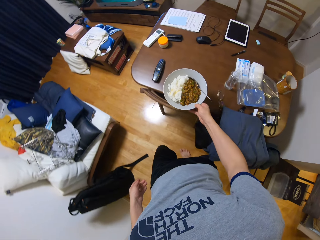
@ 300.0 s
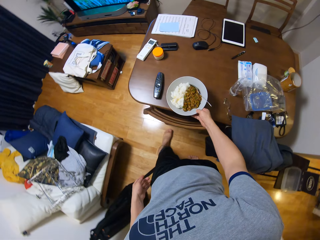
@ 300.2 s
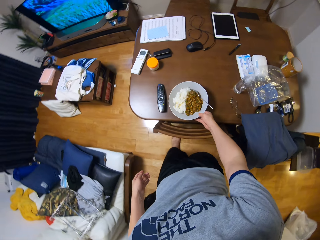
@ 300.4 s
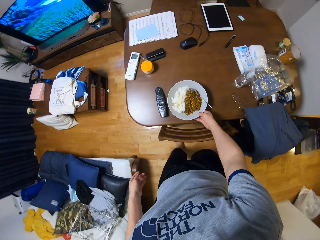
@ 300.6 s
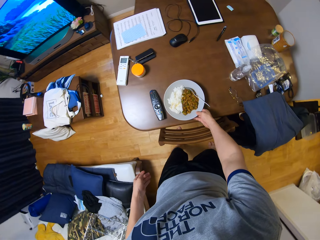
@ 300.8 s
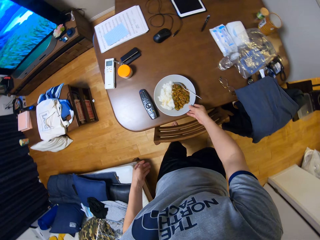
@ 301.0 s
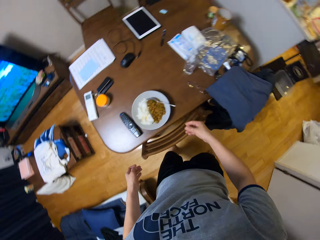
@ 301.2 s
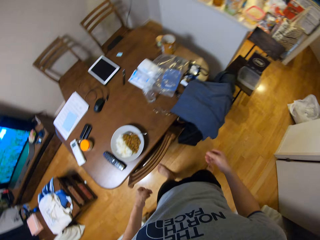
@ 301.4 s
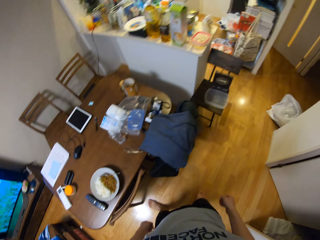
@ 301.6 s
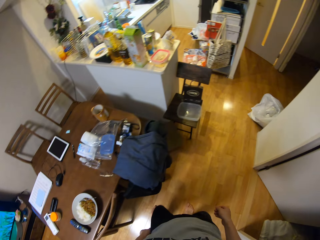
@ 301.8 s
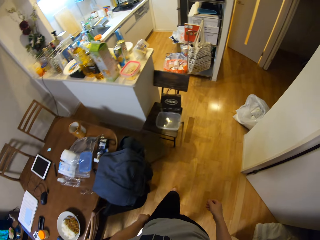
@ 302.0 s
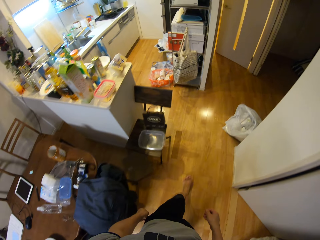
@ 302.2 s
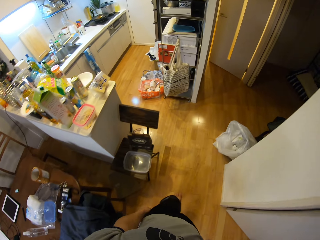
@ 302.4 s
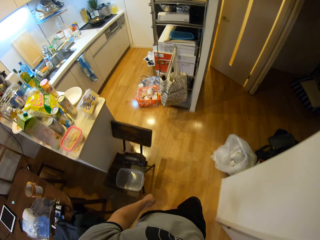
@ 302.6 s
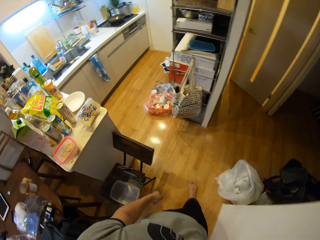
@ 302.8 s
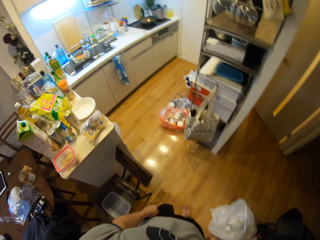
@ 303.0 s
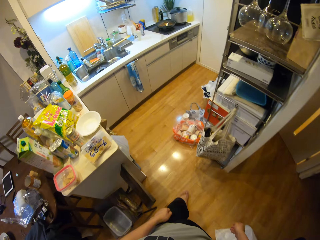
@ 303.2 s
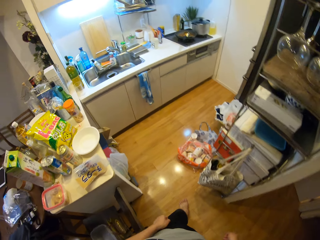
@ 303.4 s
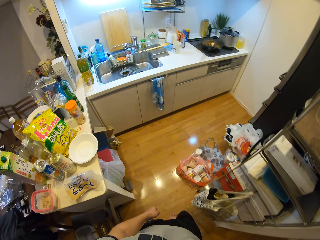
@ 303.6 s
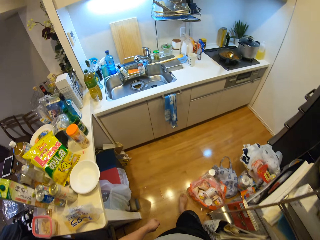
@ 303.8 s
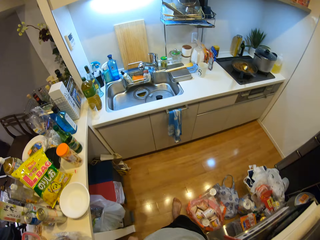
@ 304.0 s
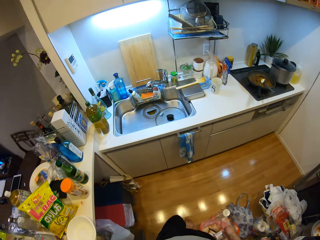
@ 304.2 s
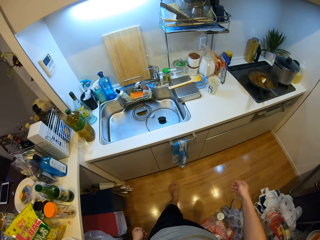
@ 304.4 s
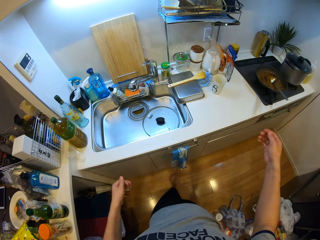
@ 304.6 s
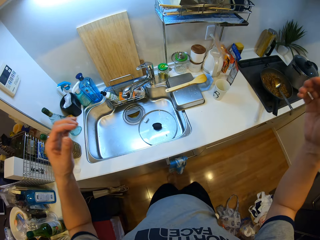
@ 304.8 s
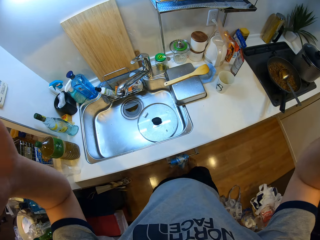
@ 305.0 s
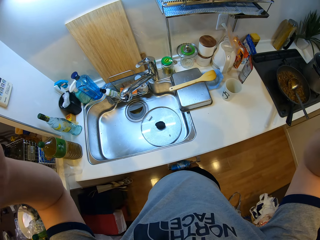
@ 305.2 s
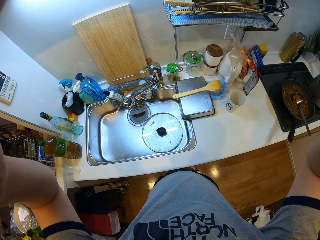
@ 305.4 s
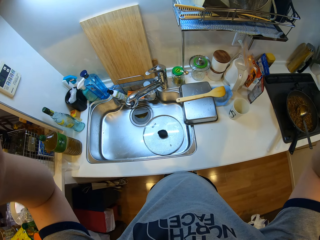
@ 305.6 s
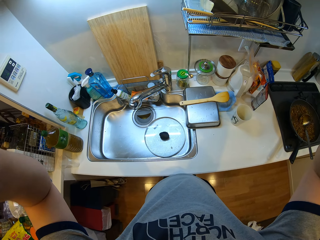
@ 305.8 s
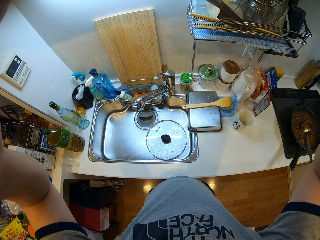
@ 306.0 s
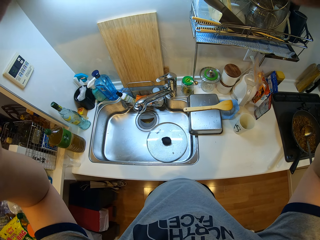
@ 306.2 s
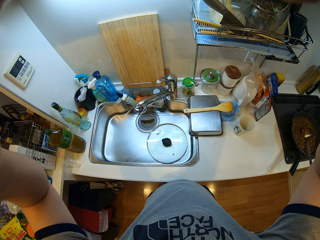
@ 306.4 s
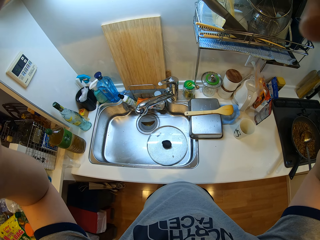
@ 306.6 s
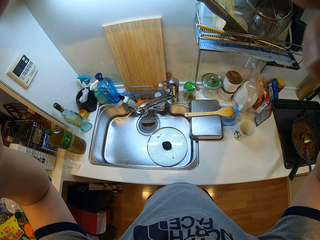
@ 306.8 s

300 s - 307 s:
The camera wearer drops the plate of food on the table with her right hand. She walks back towards the kitchen sink. She raises her hand. She adjusts her camera.
